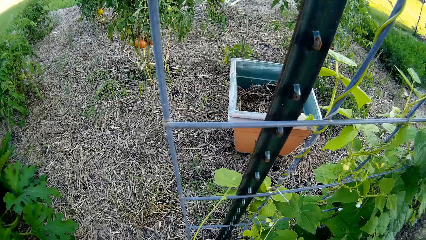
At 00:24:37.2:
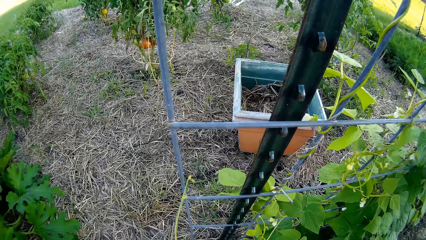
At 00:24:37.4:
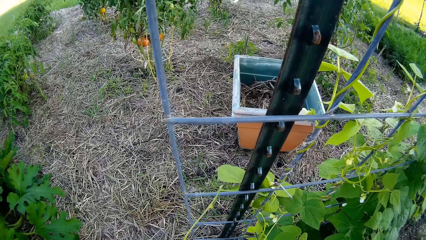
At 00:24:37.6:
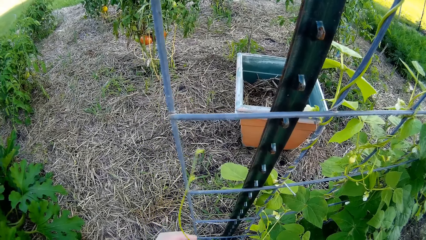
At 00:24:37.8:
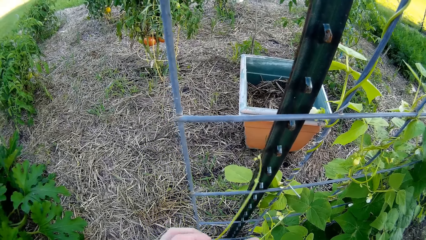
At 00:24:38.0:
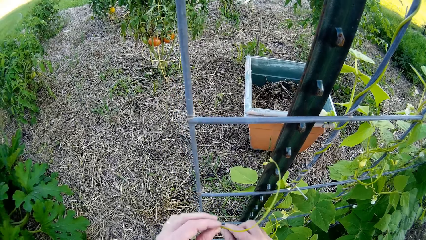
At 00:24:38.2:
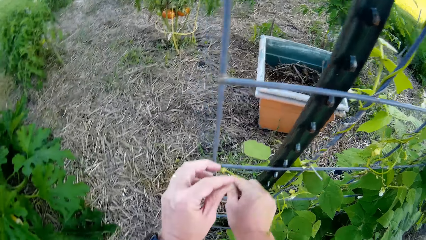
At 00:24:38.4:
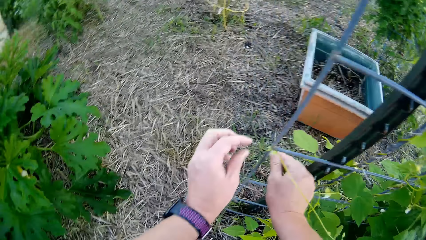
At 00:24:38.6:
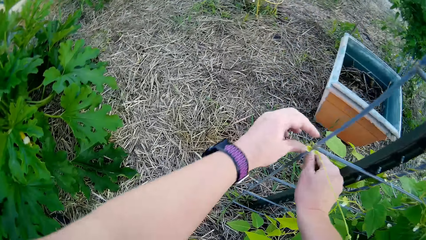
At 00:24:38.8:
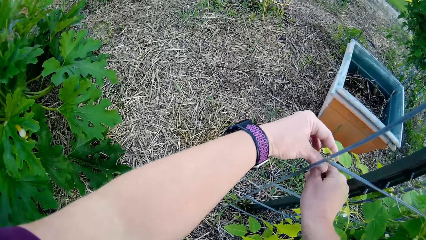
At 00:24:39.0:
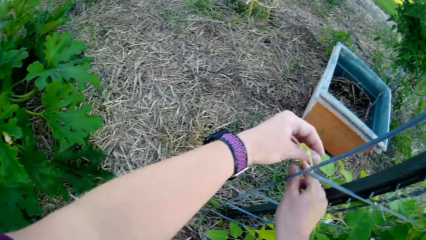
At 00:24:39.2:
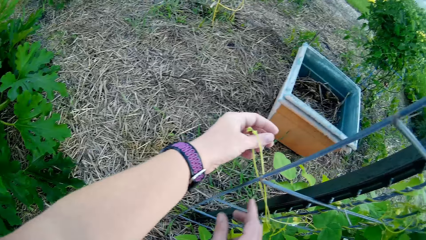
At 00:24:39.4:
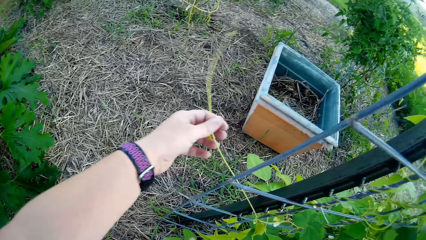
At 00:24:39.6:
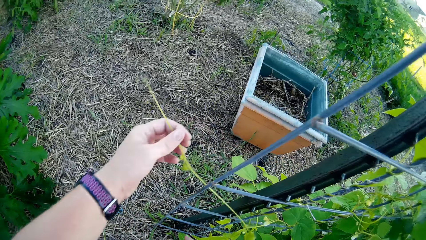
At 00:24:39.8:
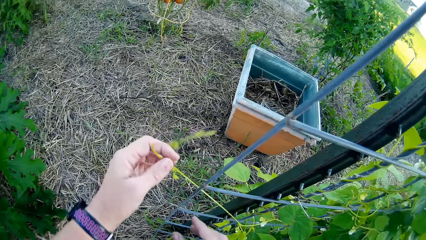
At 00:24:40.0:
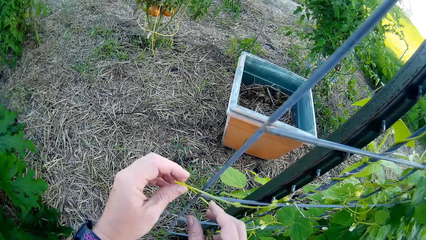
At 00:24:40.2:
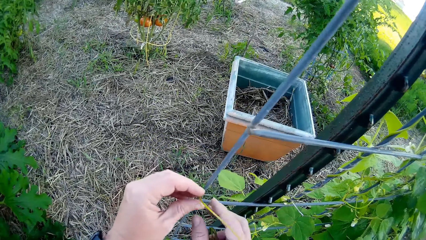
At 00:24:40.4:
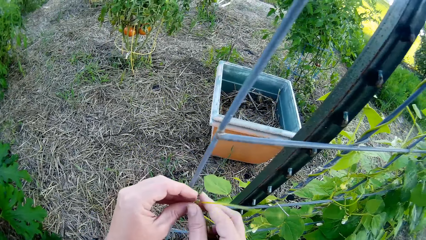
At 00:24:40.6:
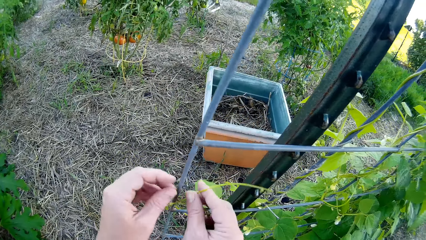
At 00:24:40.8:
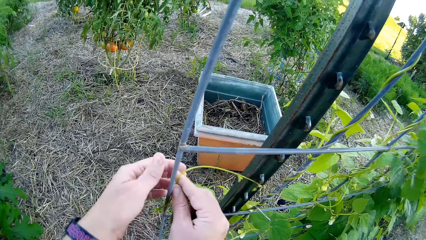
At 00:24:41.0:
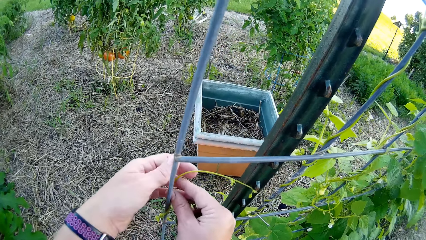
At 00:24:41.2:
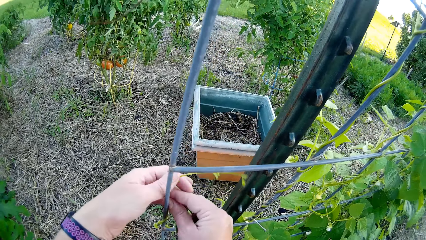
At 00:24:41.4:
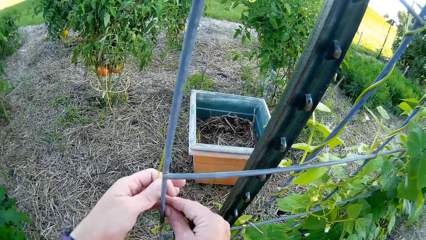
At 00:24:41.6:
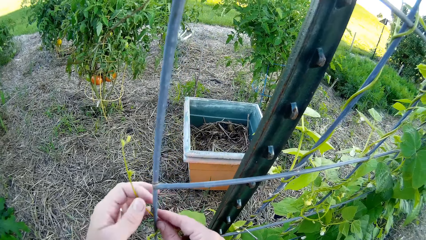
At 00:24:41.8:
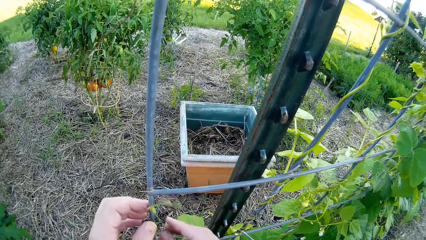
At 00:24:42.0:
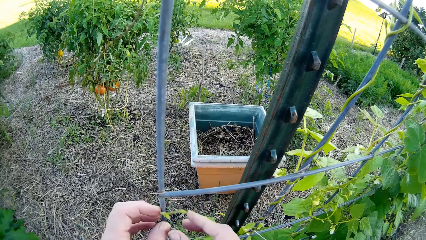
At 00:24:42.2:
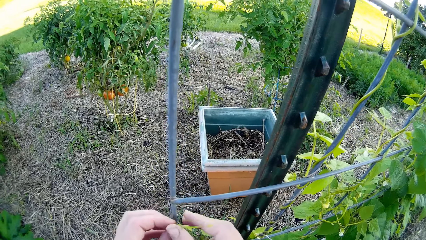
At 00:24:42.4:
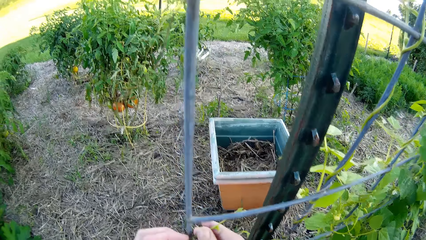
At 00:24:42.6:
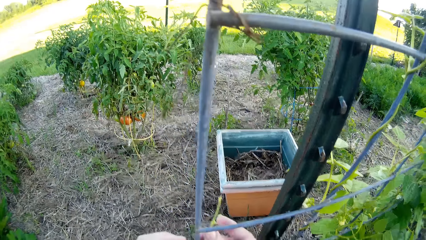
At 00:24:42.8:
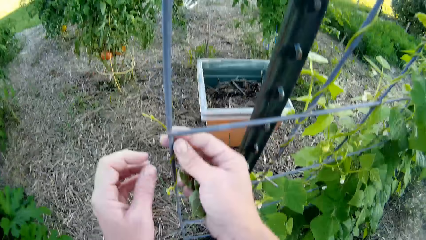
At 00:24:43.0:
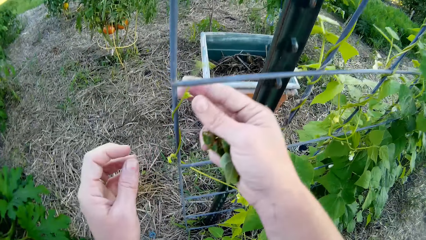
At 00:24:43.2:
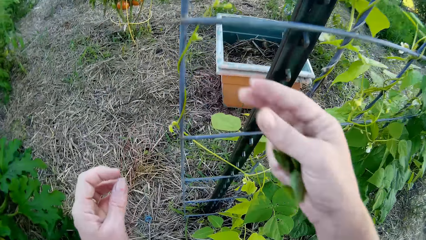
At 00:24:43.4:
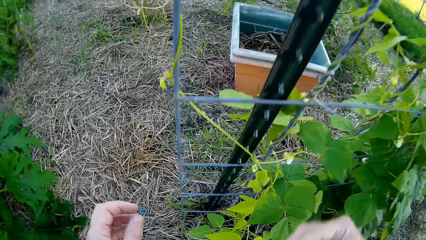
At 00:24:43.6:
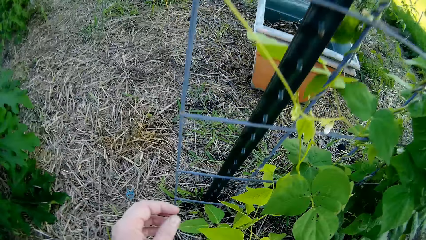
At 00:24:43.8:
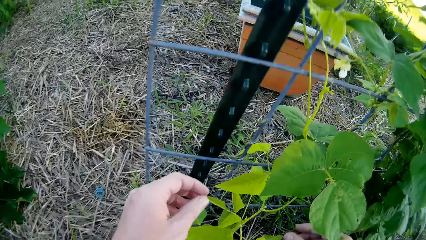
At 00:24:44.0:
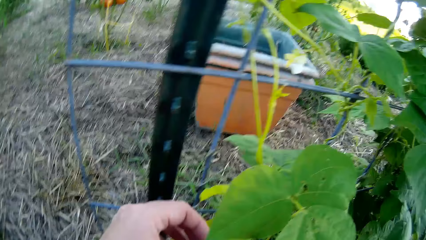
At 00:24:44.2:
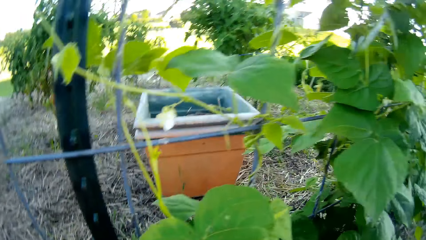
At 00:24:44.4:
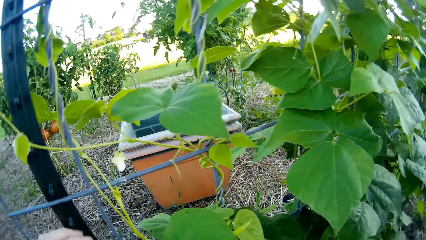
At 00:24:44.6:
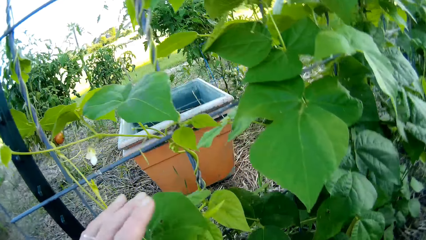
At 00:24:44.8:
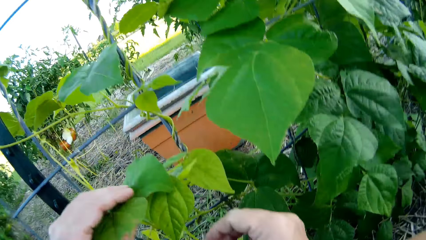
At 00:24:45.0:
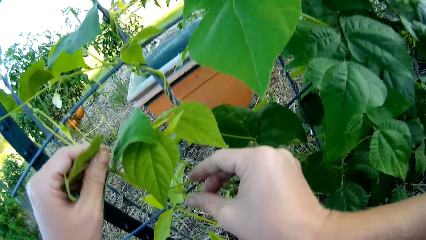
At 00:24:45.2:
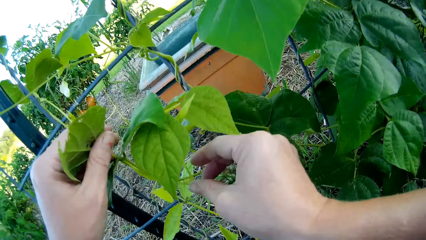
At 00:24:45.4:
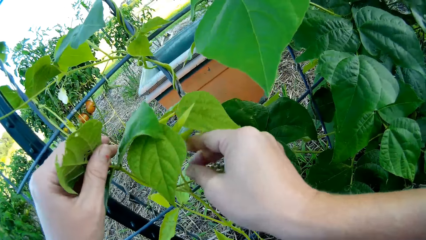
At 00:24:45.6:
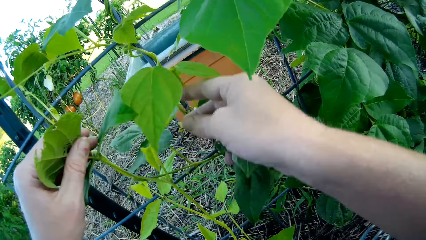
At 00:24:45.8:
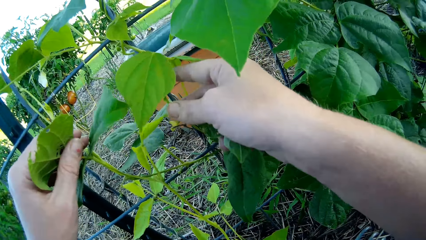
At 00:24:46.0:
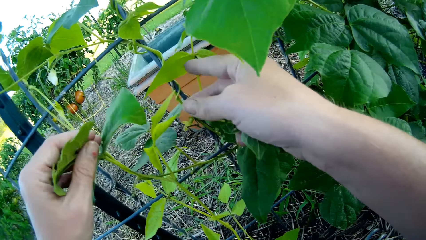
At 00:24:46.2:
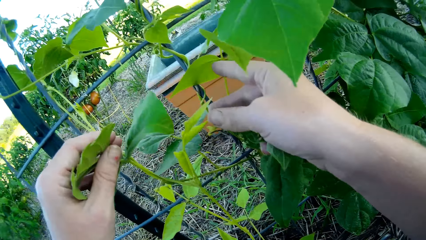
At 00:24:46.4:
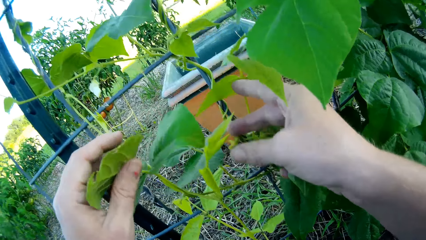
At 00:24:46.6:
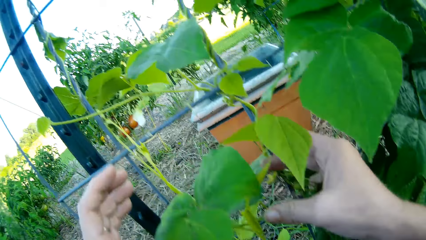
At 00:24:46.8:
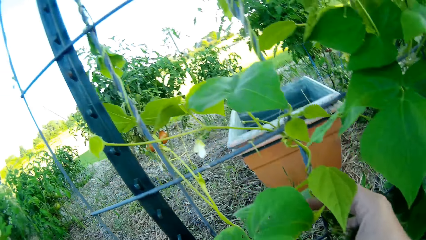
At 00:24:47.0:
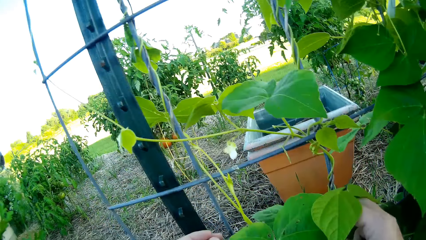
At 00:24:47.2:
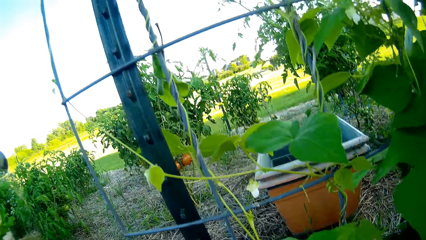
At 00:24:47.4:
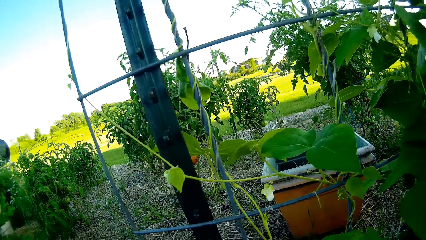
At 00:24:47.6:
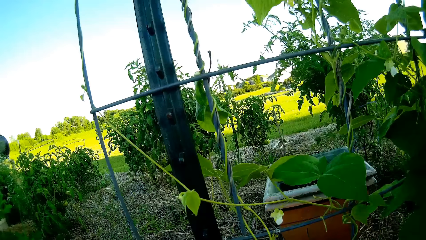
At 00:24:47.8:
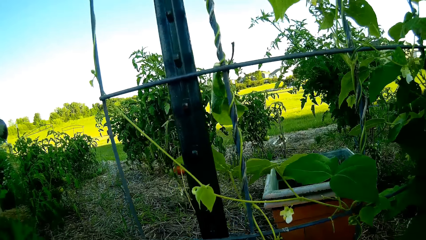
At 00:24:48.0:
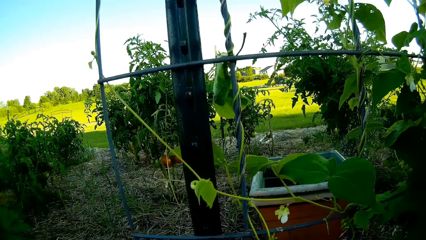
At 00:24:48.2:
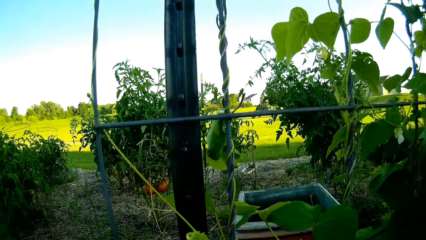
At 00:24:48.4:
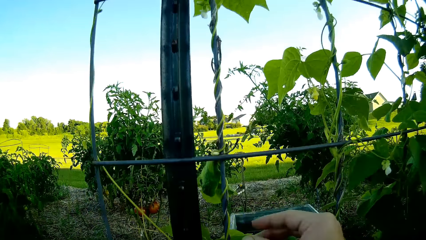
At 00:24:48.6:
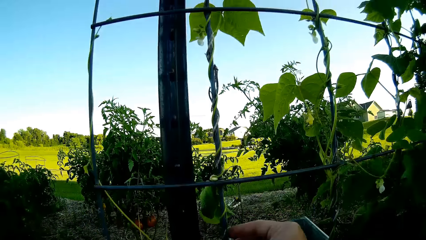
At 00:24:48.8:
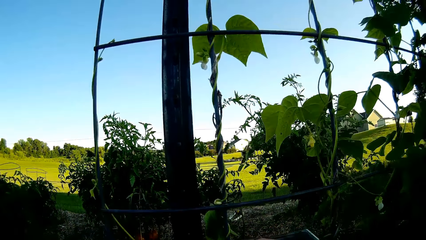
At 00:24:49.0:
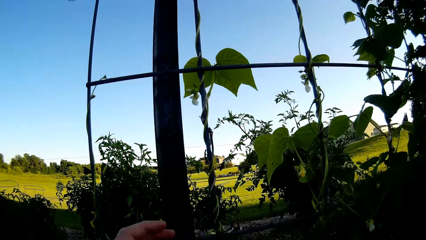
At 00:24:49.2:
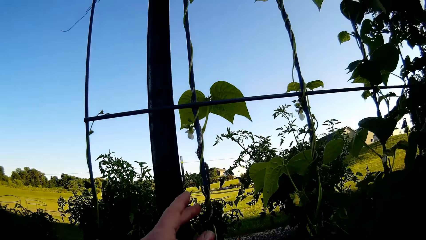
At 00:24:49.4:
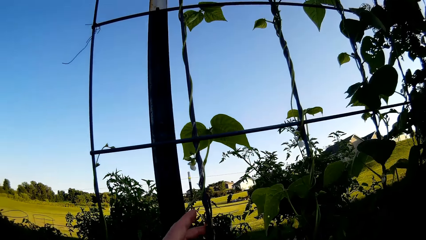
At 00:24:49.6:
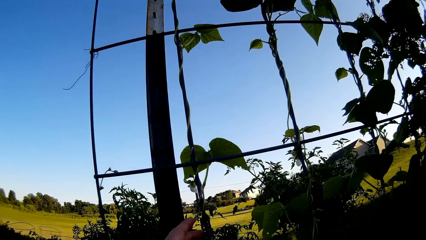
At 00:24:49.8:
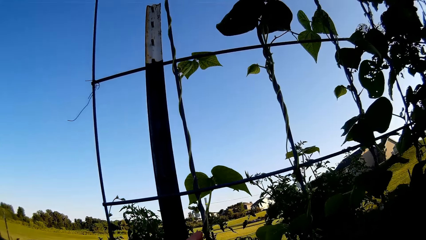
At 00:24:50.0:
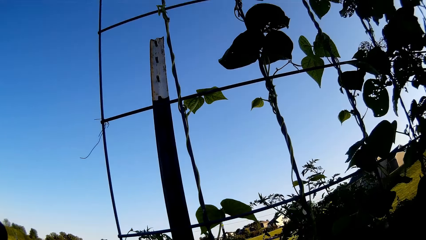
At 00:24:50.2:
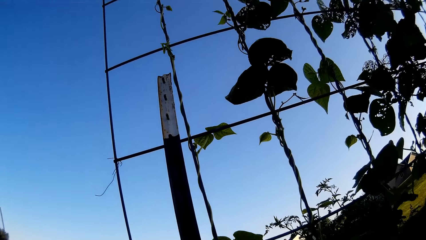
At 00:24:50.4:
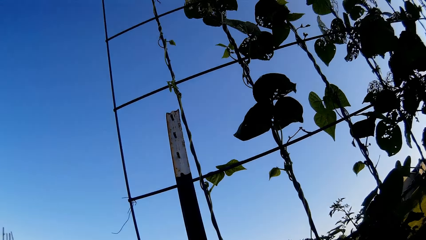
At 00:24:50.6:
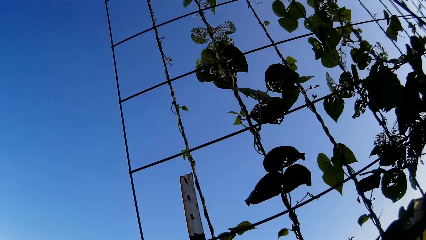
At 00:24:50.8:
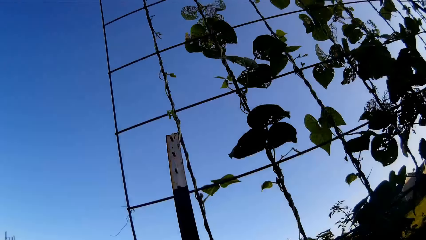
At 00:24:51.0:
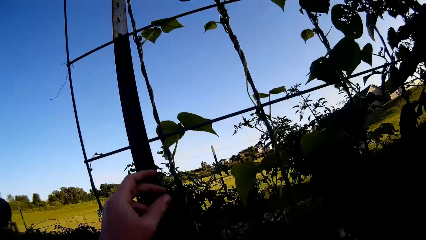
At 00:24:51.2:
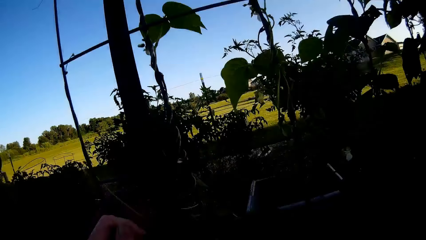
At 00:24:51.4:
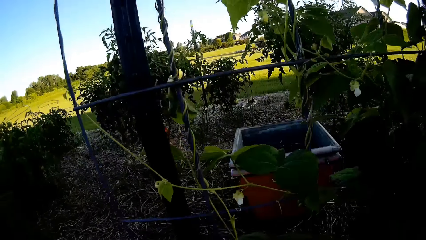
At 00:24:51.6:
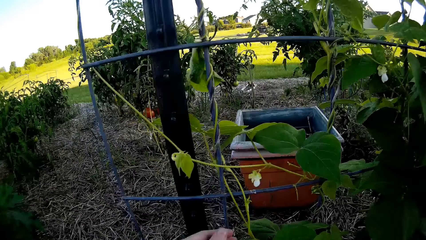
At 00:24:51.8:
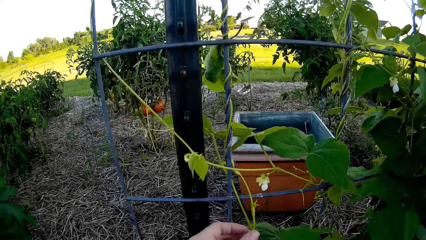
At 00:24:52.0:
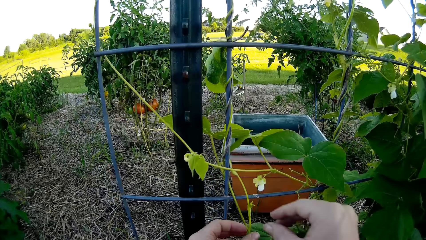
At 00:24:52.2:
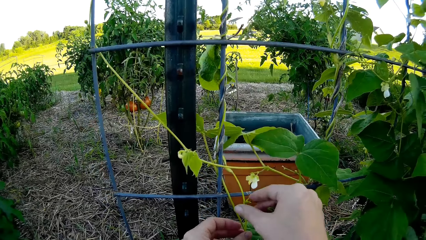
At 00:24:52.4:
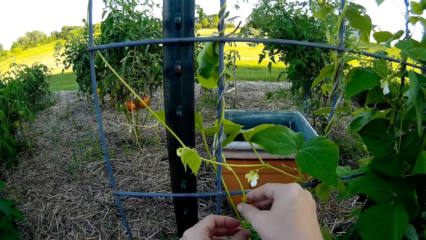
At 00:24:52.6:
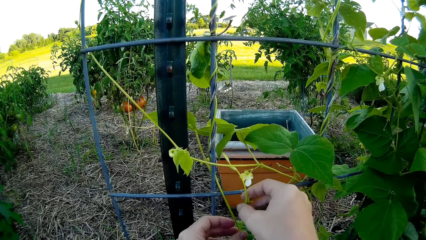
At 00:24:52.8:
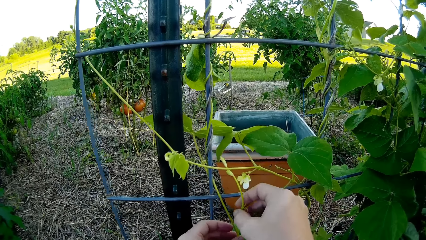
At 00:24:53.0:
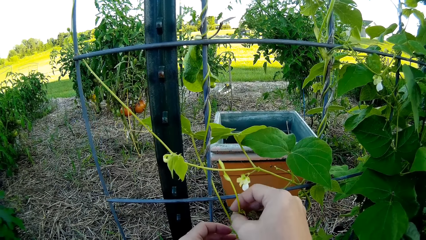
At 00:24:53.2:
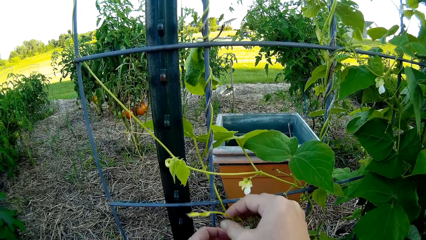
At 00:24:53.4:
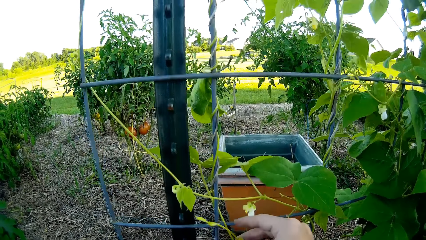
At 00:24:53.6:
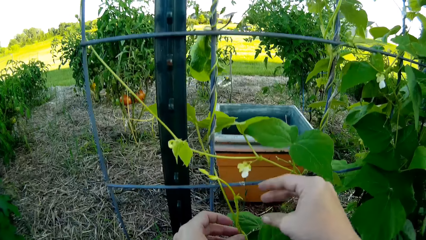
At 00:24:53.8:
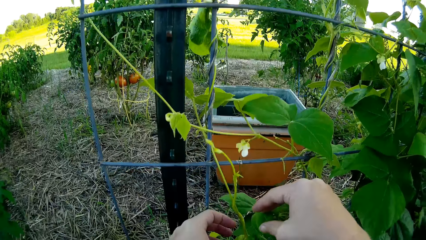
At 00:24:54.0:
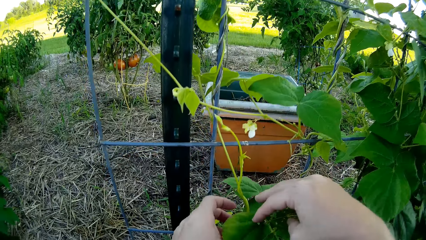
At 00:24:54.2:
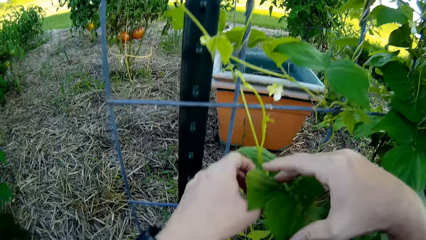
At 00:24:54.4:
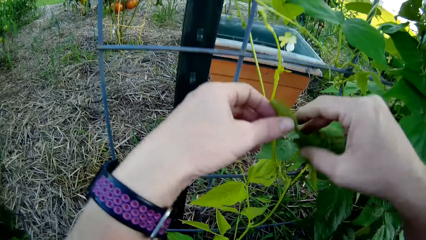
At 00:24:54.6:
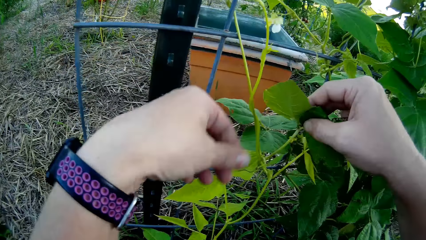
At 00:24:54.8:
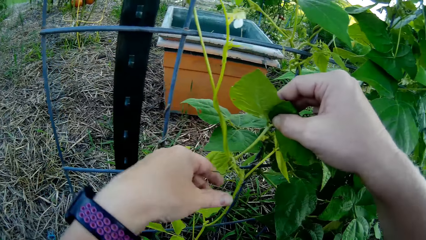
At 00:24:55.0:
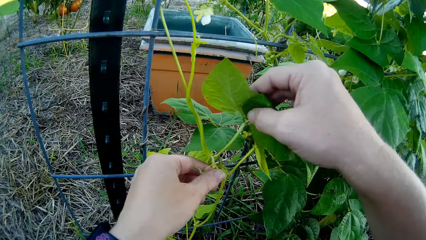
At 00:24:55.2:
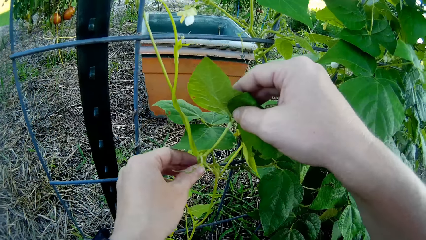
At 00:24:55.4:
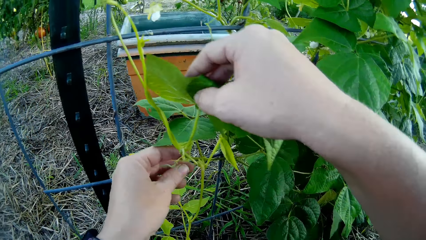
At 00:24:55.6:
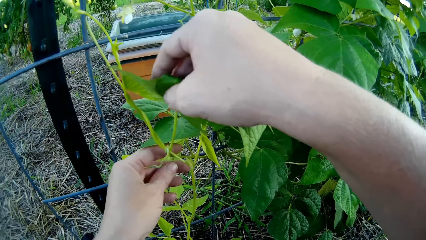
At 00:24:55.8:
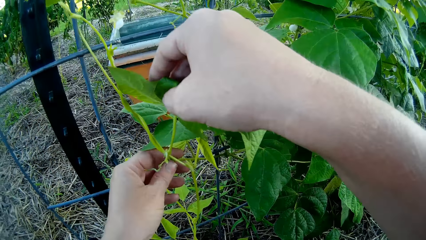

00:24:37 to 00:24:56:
The camera wearer winds the plant on the metal structure. They touch the plant. They look around. They touch the plant.
